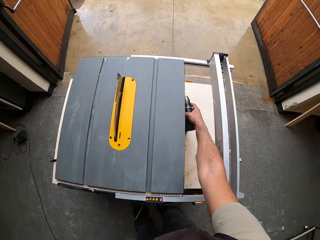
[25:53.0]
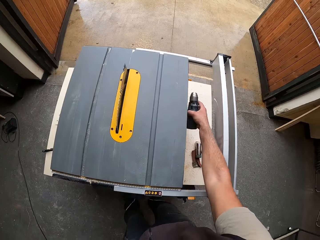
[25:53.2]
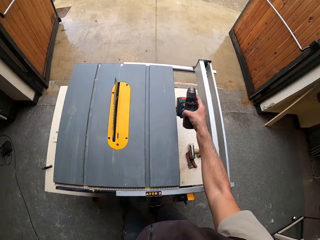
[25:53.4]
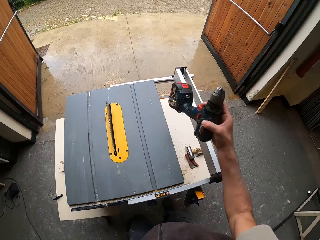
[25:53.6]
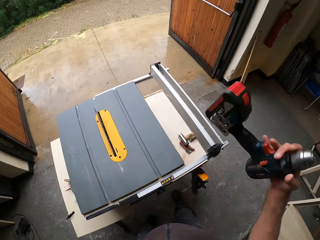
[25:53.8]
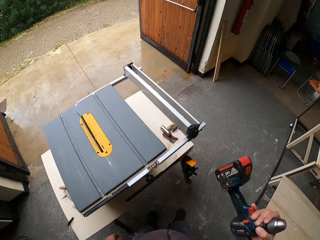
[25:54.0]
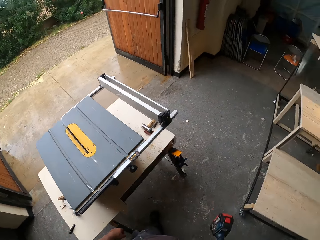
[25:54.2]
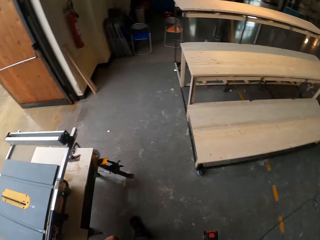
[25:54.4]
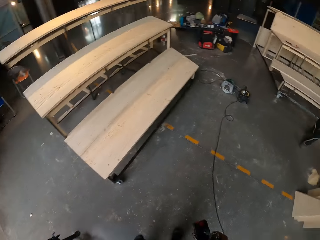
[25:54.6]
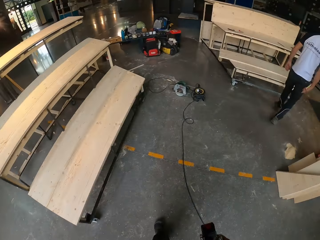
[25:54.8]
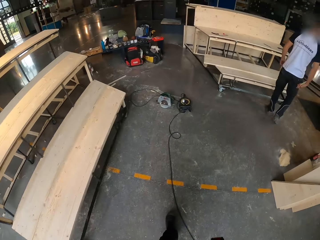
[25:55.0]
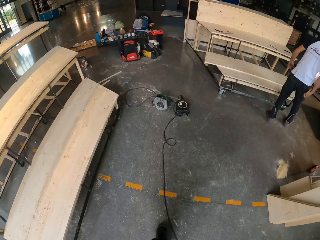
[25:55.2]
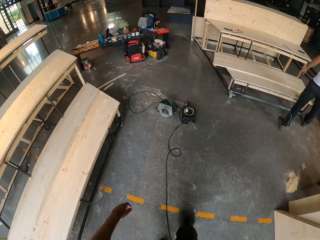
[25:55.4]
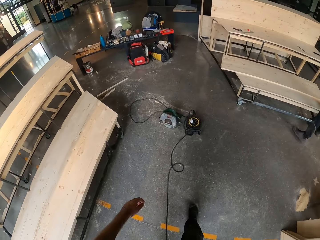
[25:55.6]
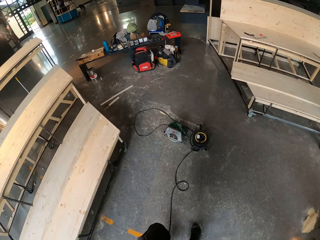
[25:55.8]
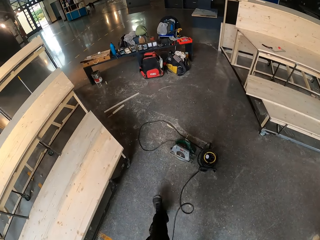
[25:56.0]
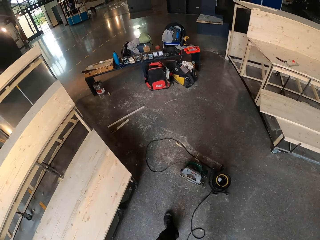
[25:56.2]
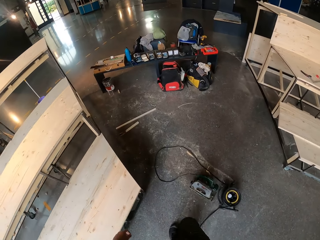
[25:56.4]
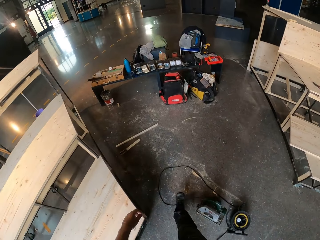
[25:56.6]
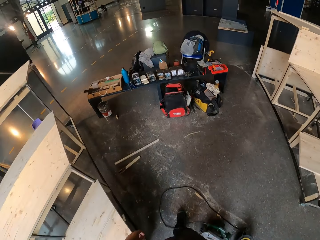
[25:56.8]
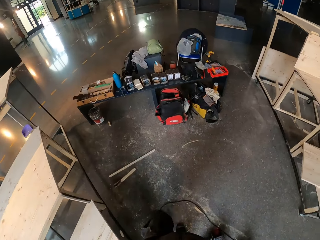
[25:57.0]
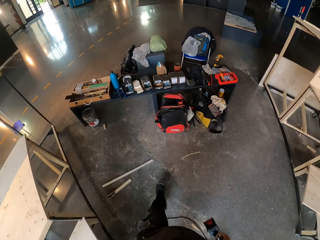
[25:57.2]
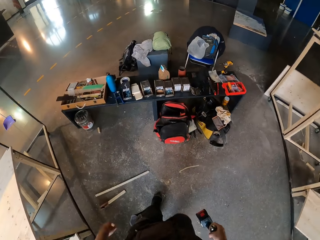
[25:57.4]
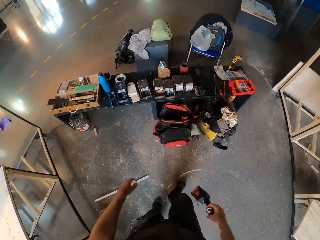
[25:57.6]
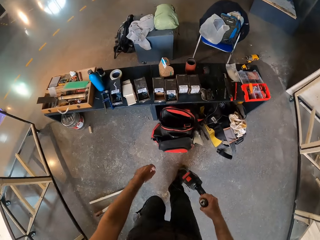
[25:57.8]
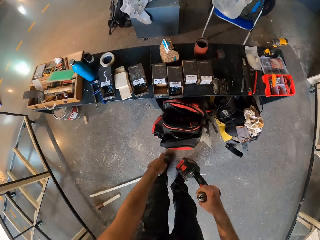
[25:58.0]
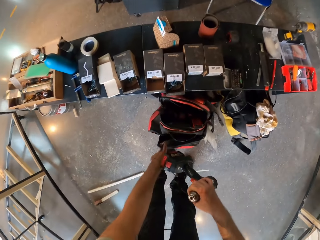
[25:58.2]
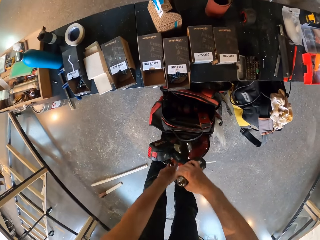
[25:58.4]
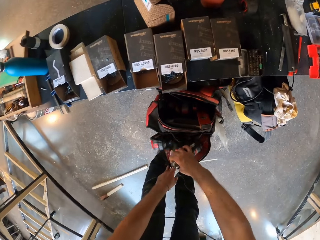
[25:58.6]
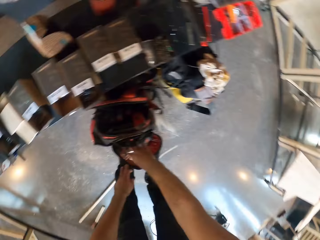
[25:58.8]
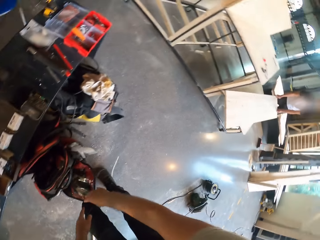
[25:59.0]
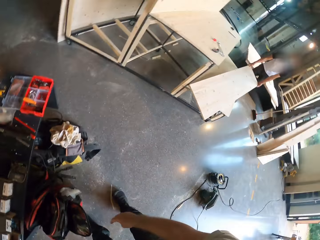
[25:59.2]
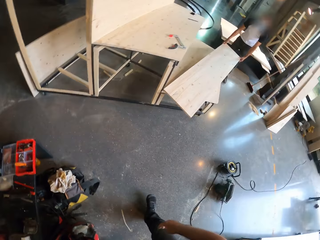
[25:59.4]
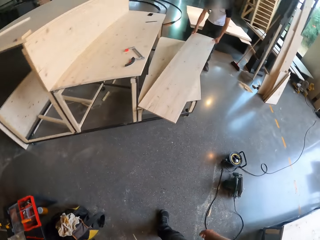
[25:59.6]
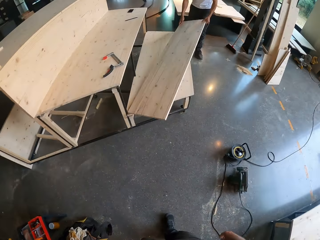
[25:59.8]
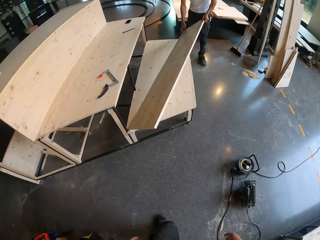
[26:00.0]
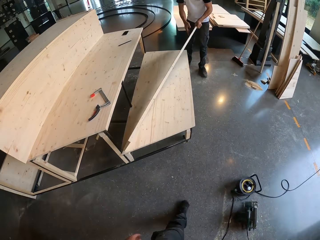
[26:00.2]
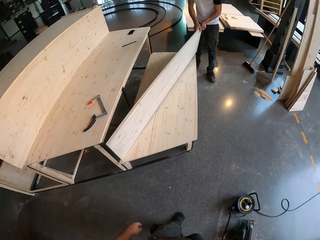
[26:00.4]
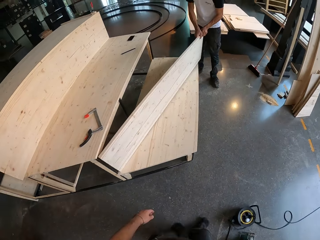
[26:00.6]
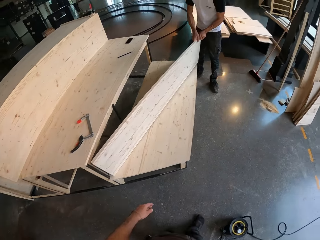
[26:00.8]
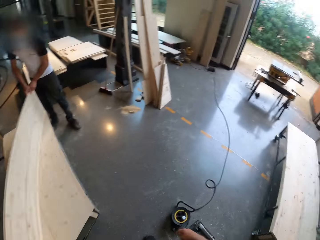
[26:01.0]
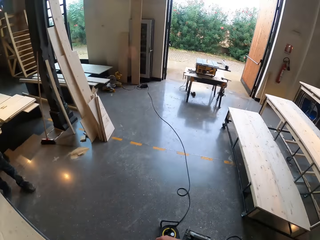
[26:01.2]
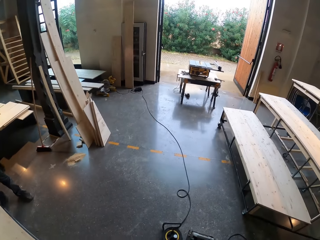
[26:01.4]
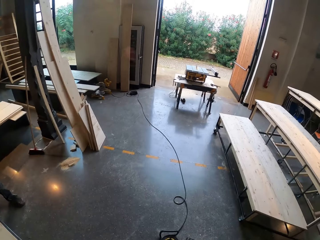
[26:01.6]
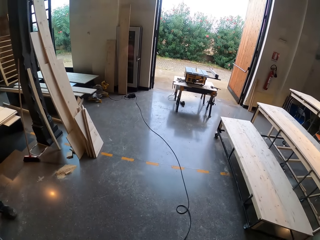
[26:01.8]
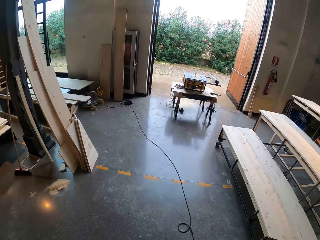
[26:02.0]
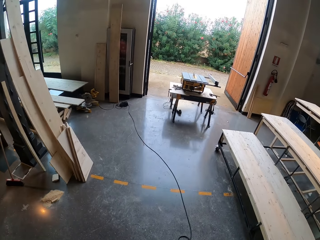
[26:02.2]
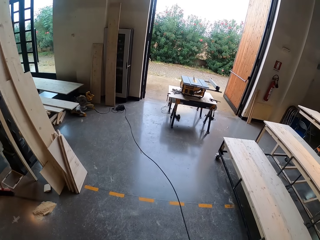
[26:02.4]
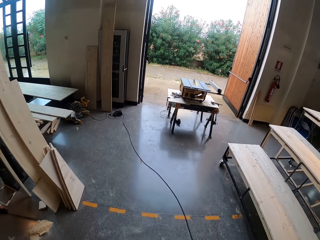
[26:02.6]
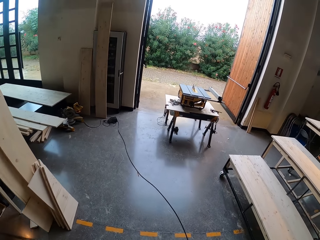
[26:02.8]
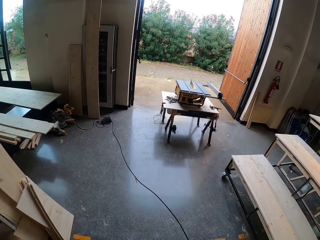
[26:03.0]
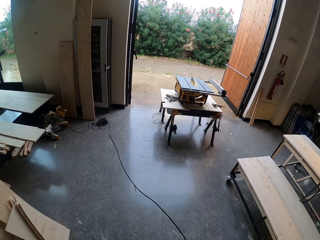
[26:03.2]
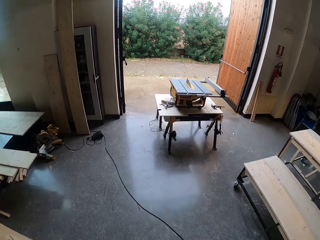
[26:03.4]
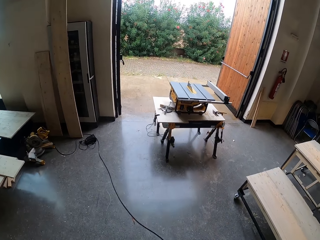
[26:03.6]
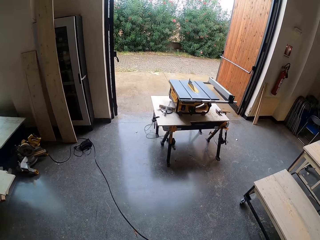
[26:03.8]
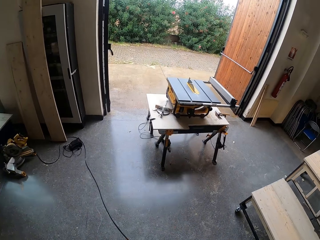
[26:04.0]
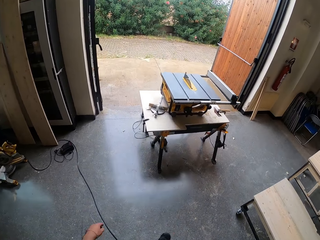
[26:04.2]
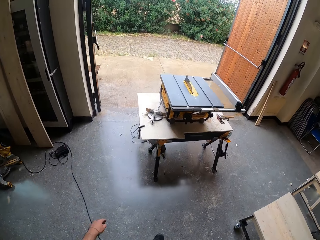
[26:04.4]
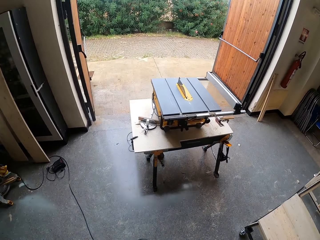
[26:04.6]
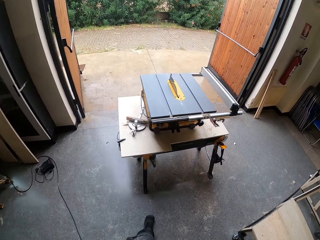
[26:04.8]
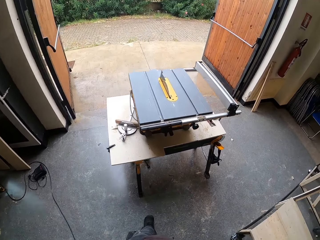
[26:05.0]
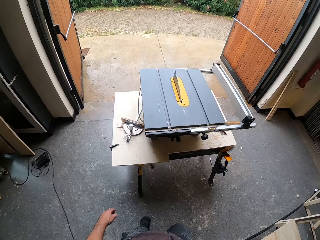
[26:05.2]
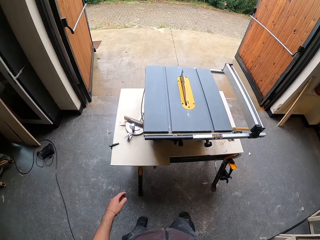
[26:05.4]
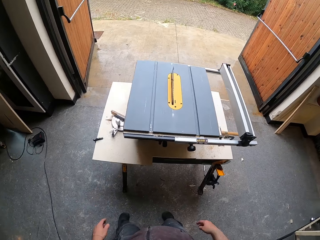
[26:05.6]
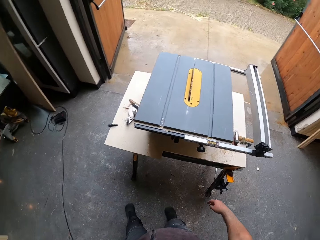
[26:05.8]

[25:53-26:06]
The camera wearer picks up a hand driller from a table with his right hand. He walks forward. He opens a bag. He drops the hand driller in the bag with his right hand. A man picks up a plank on the bench with both hands. The camera wearer walks towards the structure. He walks to the cutting machine.

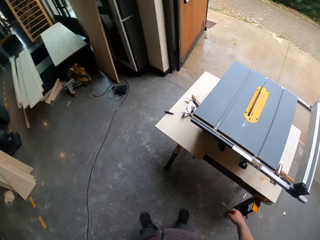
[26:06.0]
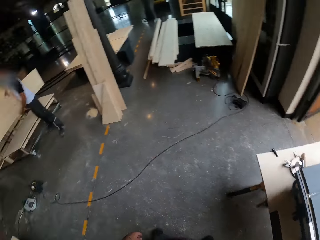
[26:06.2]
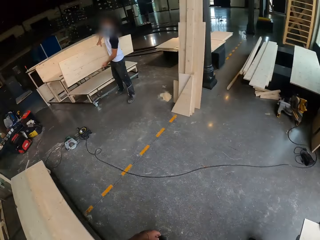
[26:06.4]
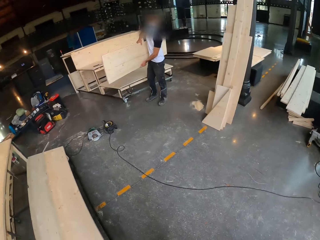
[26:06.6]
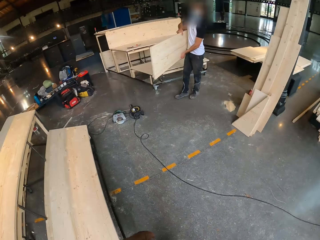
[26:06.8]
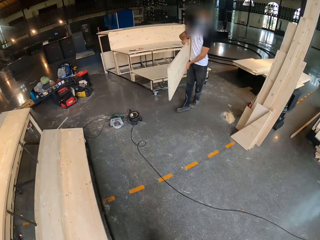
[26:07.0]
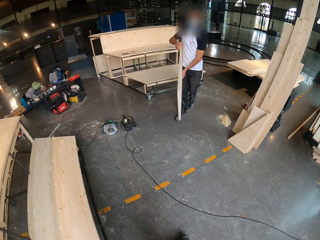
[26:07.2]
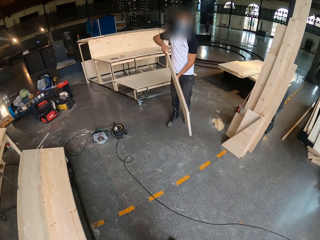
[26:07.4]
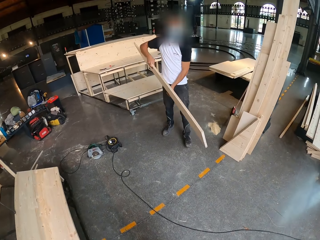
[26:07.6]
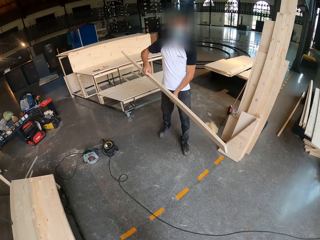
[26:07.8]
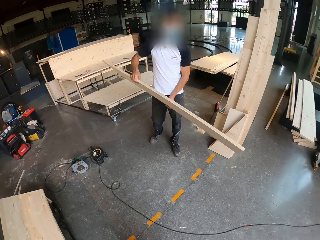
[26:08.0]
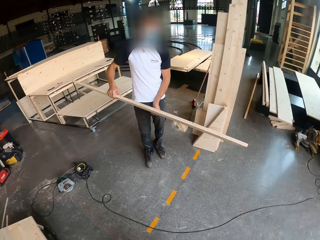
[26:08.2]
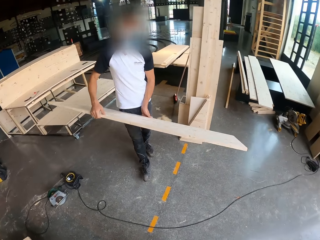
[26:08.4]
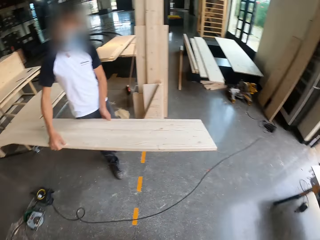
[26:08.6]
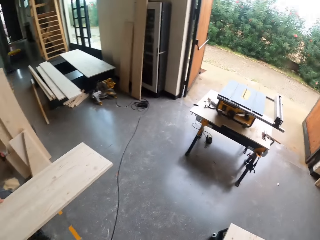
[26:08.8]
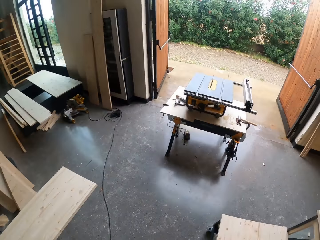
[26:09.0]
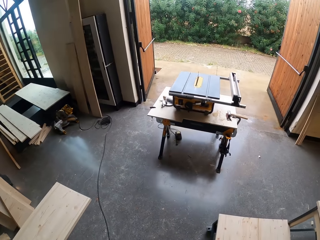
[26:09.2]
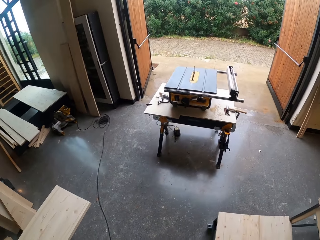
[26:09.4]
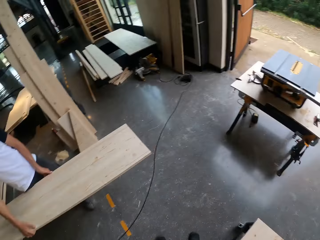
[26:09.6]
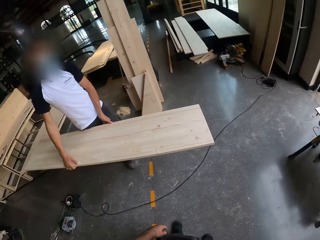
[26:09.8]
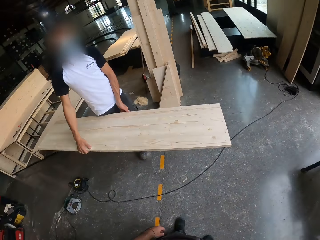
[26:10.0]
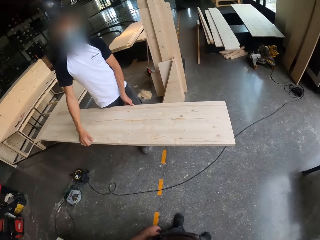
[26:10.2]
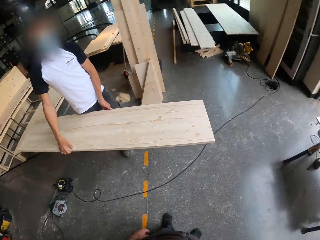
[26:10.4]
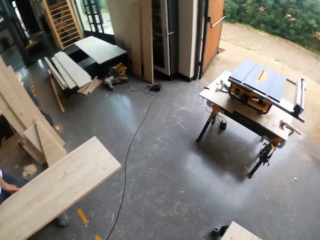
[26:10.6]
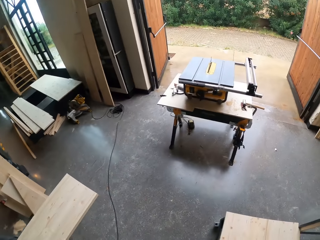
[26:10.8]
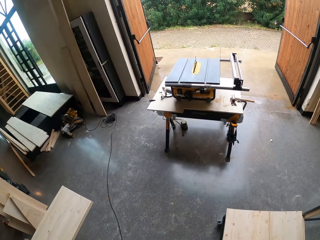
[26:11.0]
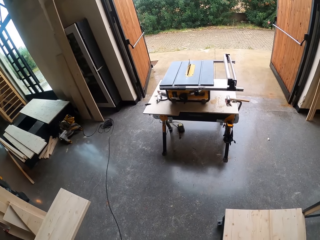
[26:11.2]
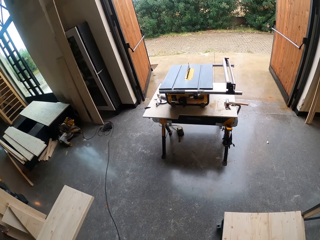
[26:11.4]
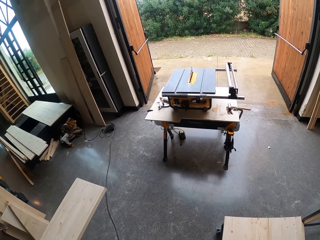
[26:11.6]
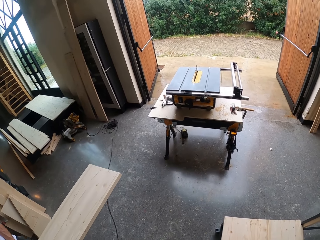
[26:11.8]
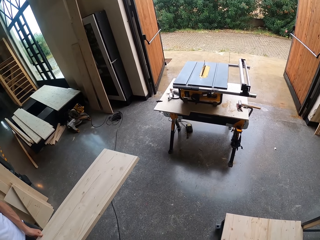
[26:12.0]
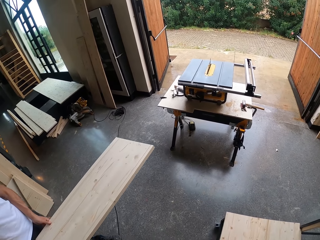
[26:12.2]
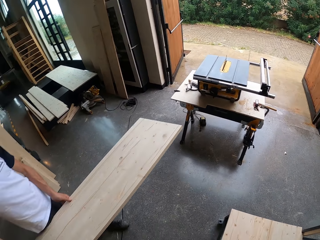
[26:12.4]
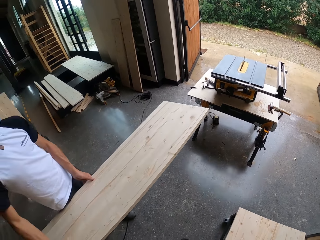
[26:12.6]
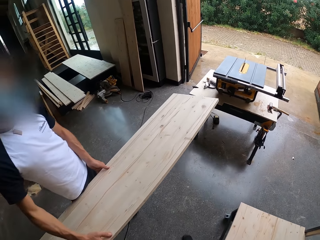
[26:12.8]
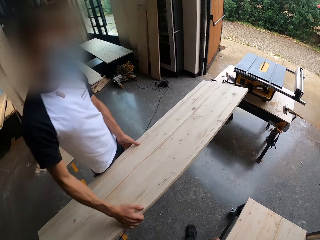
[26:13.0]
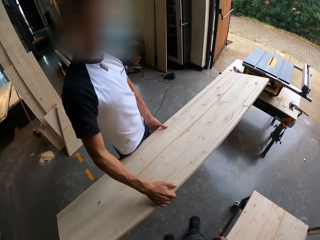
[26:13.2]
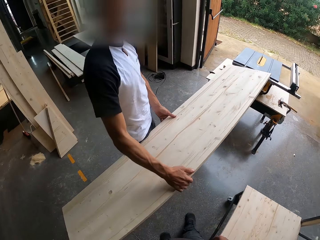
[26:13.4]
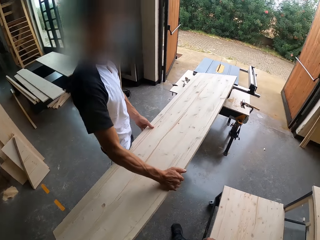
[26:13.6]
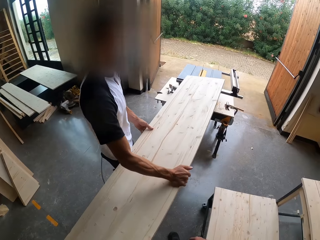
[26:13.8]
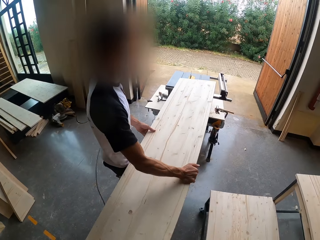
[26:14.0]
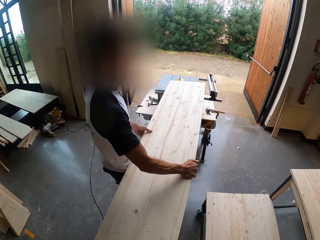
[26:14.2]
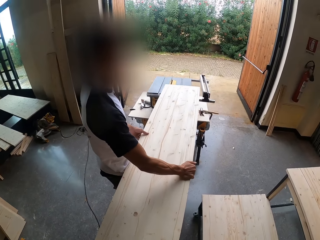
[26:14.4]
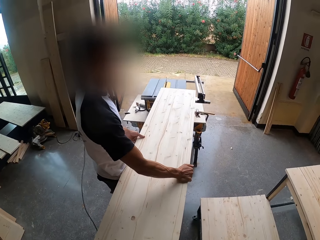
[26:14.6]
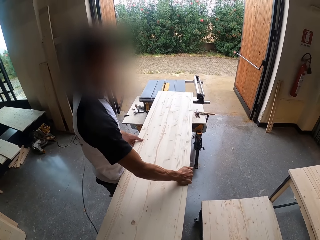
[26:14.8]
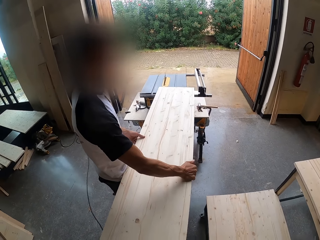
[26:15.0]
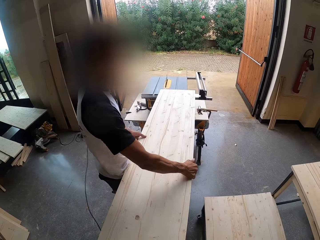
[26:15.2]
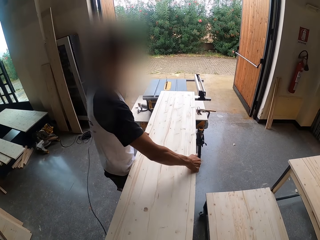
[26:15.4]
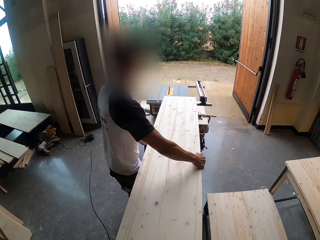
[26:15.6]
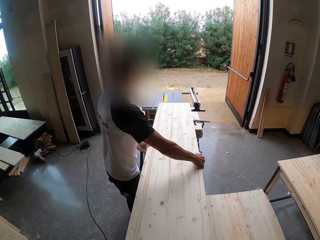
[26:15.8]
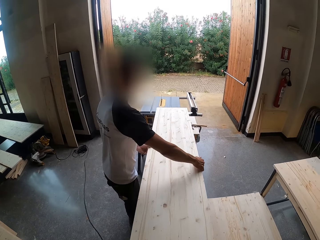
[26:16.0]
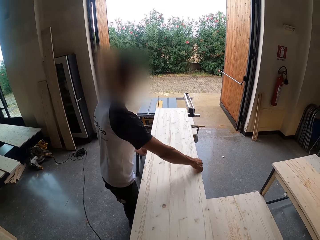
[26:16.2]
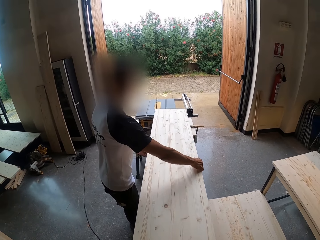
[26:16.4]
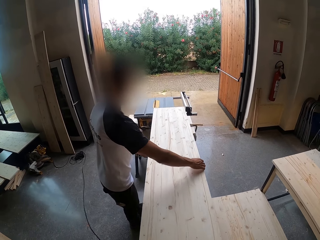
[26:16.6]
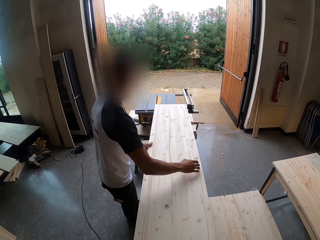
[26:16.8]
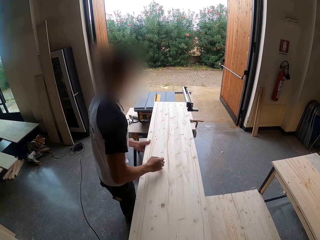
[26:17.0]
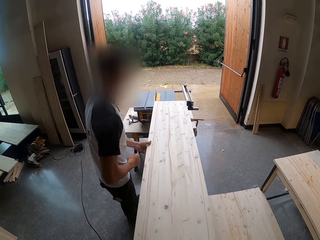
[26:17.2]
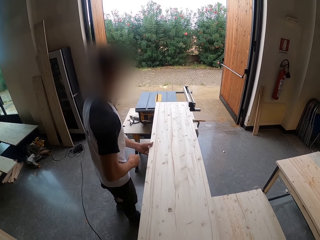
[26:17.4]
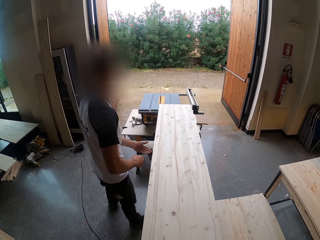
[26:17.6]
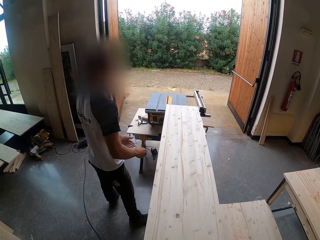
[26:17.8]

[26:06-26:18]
A man walks towards the saw or cutting machine with the plank in both hands. The man adjusts the plank on the cutting machine. The man places the plank on the saw with both hands.
